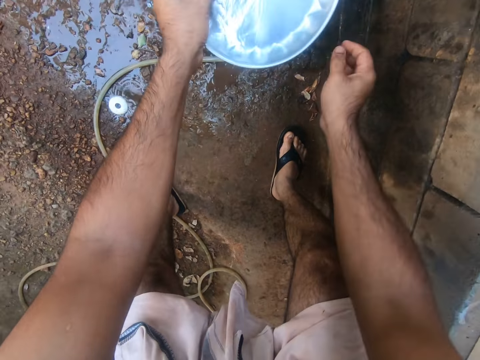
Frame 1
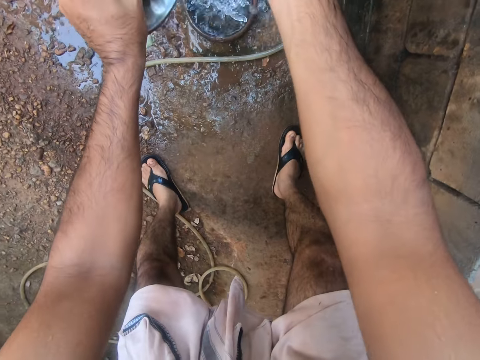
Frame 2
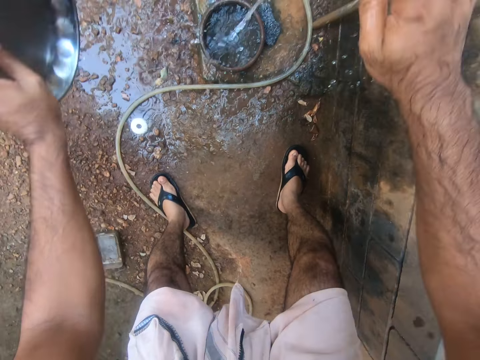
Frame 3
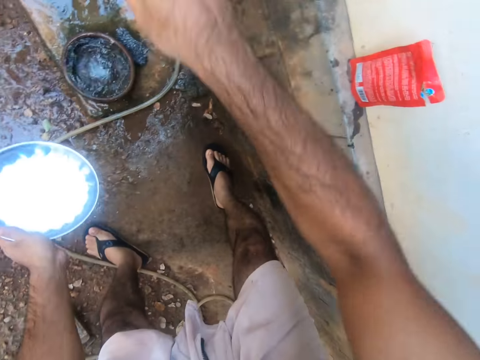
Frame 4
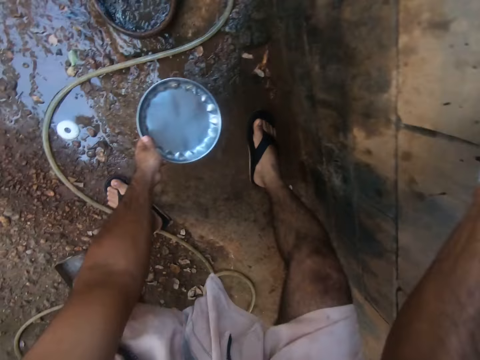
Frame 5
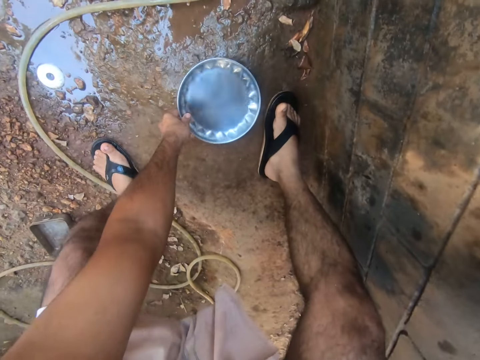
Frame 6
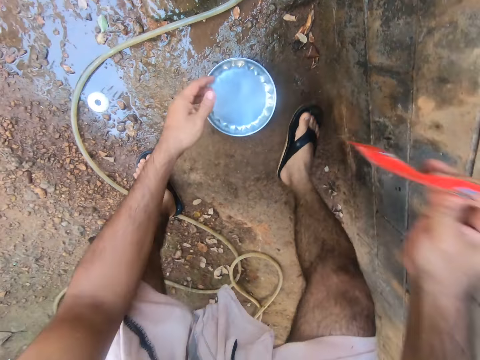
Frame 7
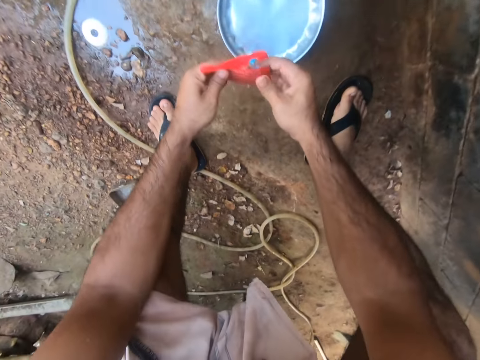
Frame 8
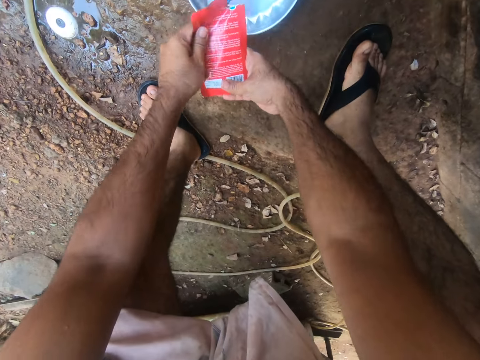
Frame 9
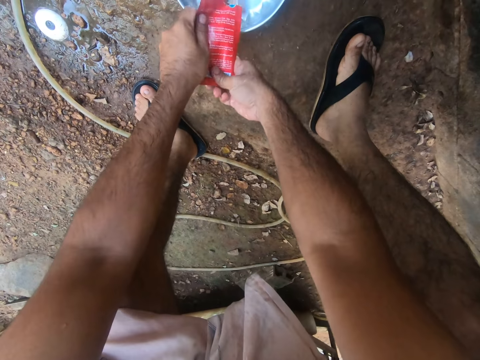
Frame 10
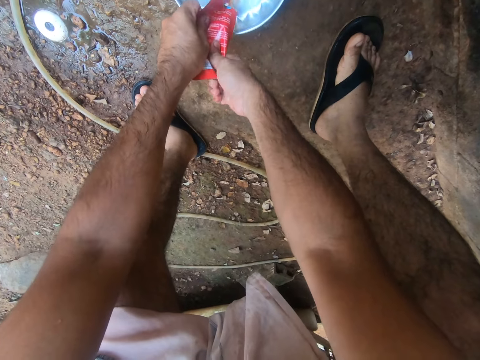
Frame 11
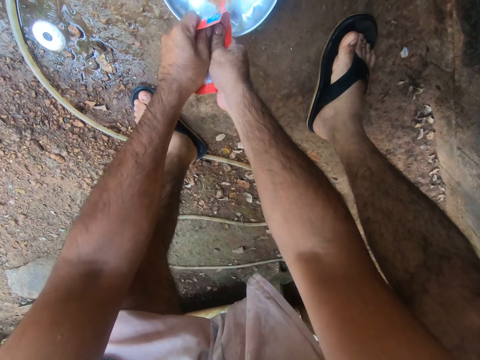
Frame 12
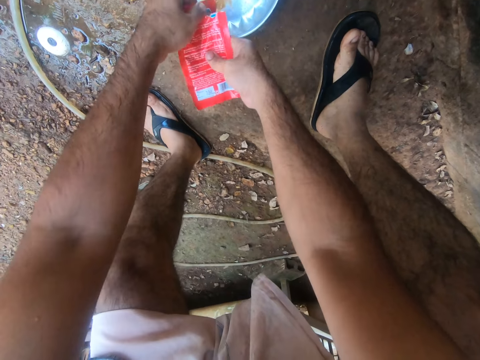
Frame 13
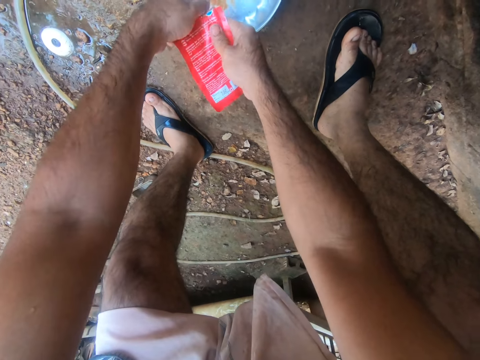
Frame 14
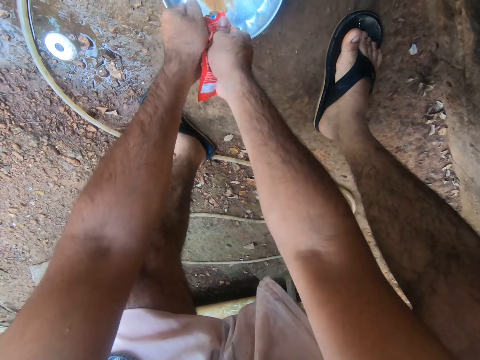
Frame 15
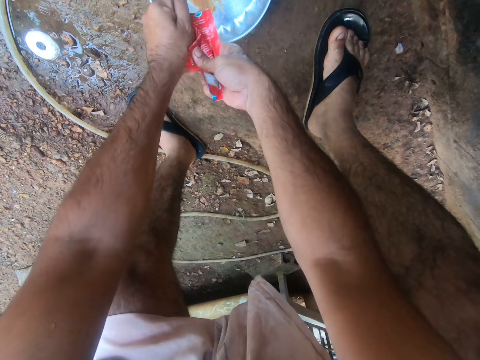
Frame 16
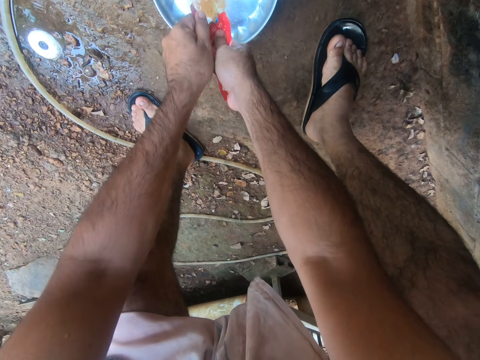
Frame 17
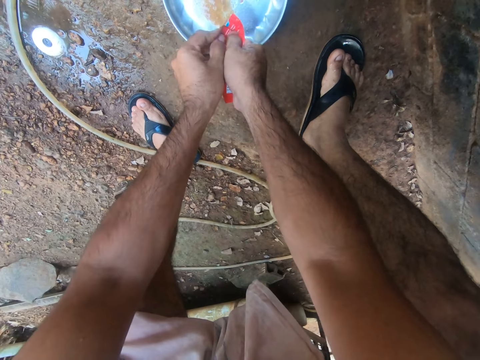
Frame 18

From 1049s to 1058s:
The camera wearer drops the steel wool on the ground. He rinses the plate and rinses his hand. He turns off the tap. He picks up something. He puts the plate on the ground. He pours the soap in the plate. He puts something on the plate.
